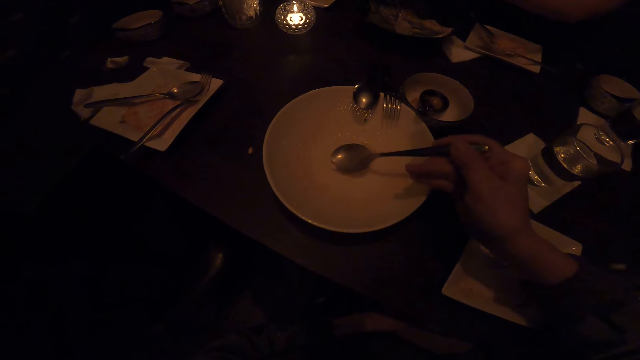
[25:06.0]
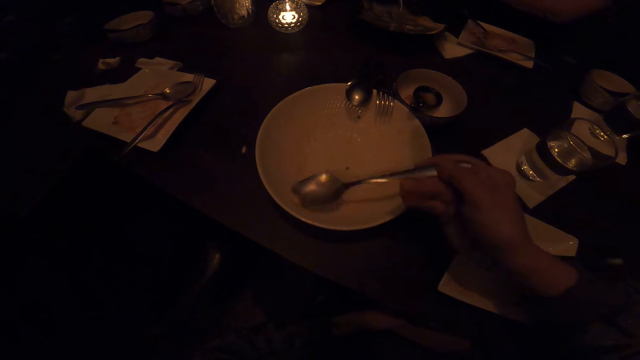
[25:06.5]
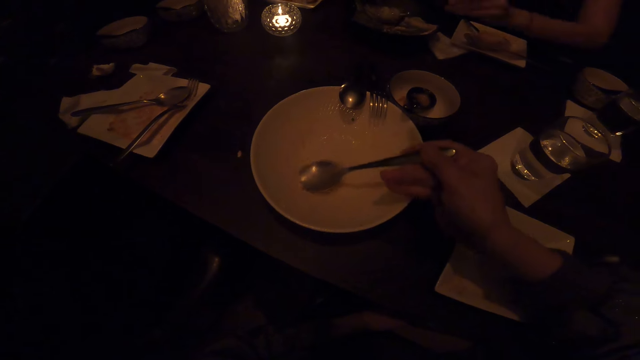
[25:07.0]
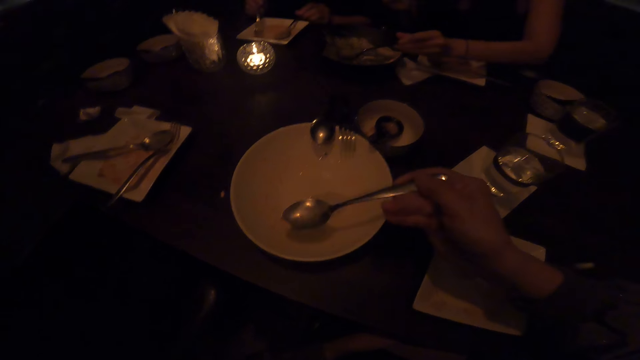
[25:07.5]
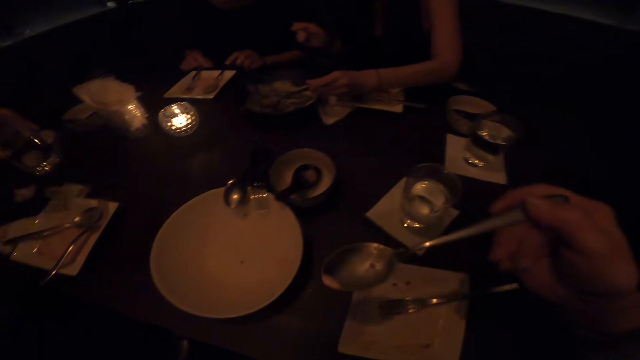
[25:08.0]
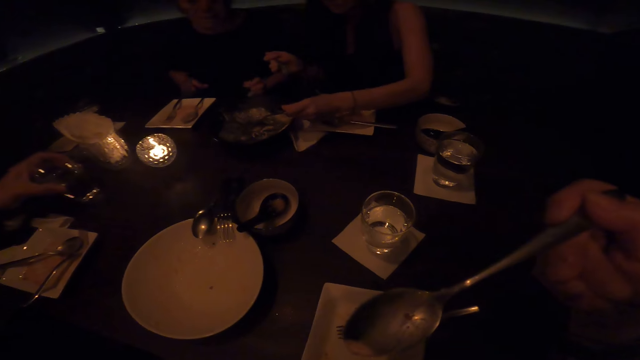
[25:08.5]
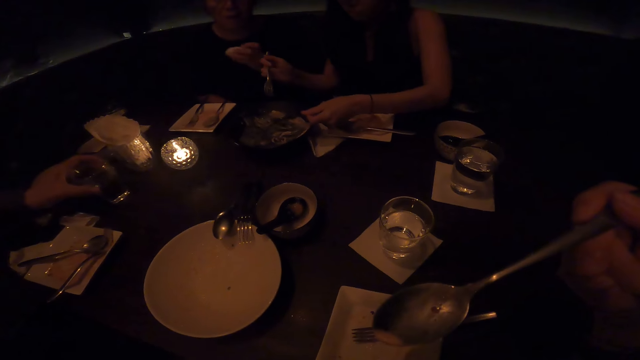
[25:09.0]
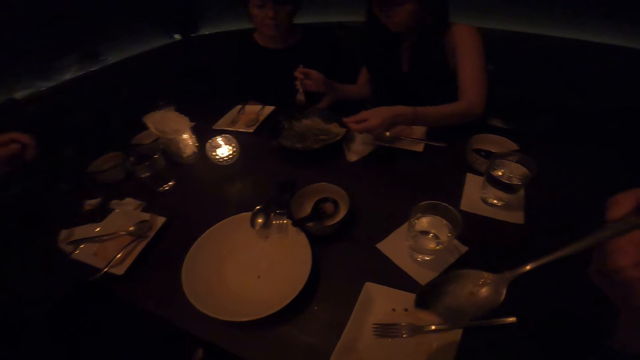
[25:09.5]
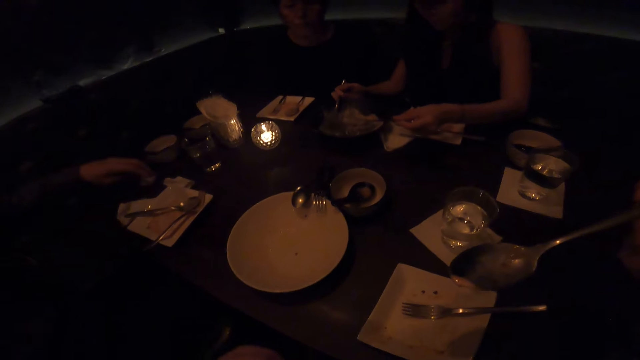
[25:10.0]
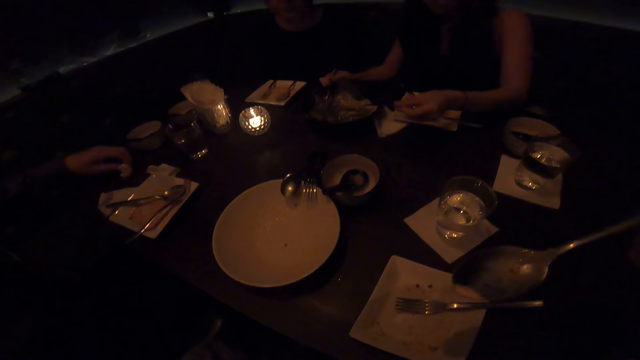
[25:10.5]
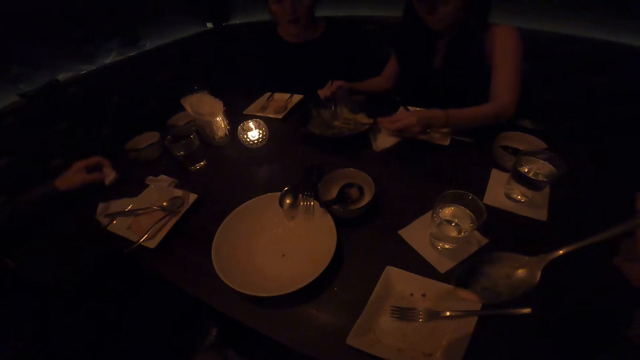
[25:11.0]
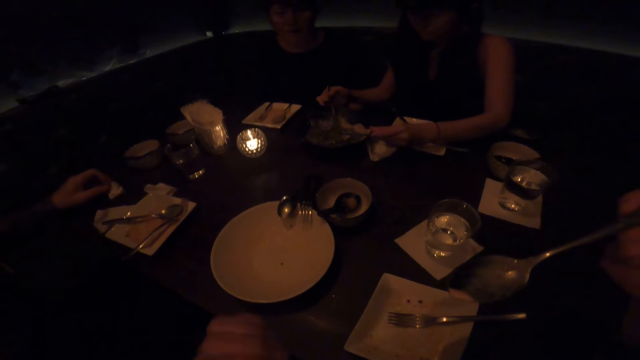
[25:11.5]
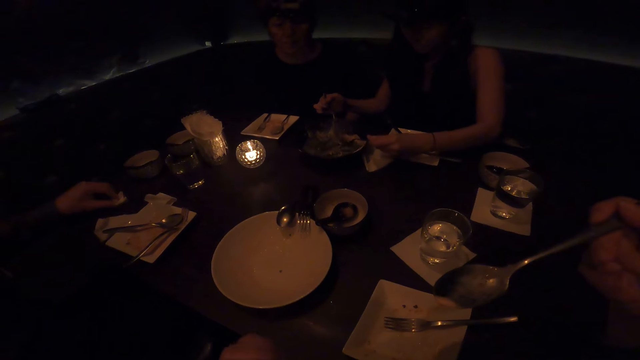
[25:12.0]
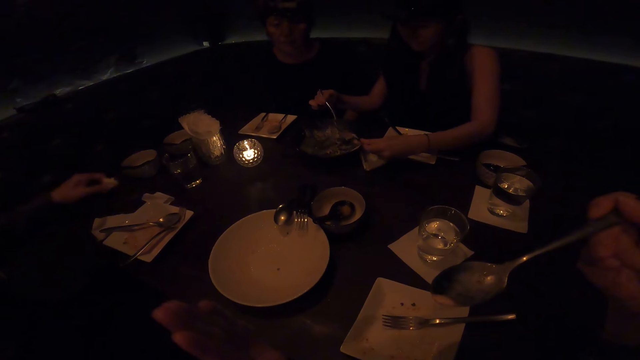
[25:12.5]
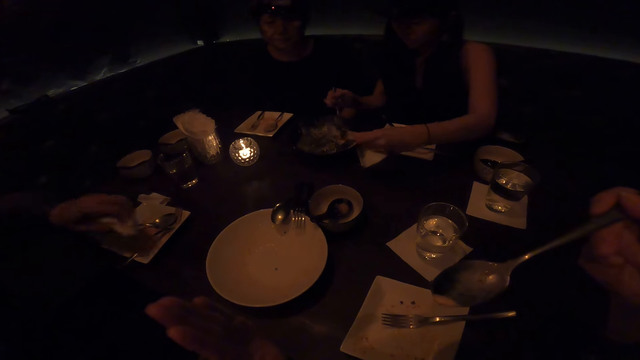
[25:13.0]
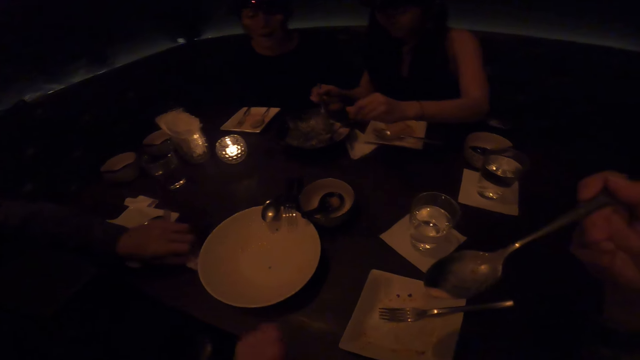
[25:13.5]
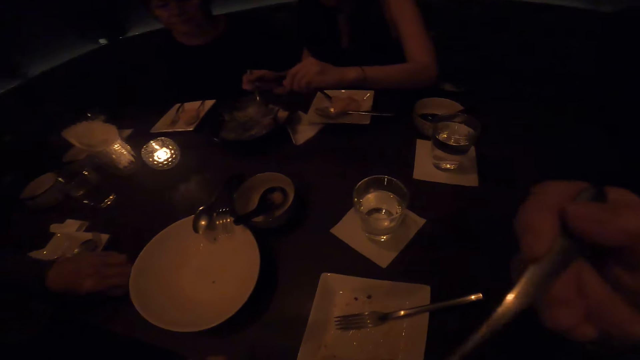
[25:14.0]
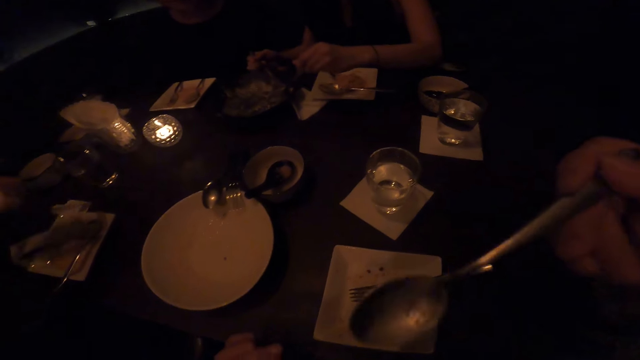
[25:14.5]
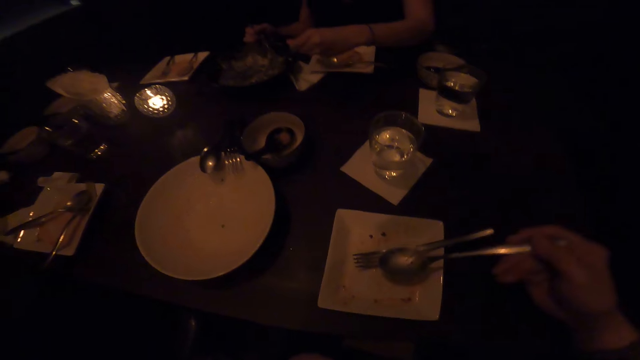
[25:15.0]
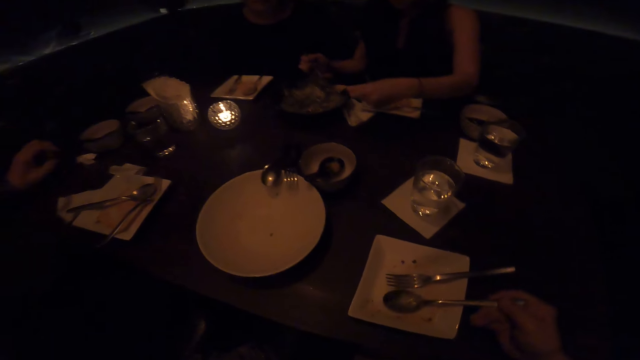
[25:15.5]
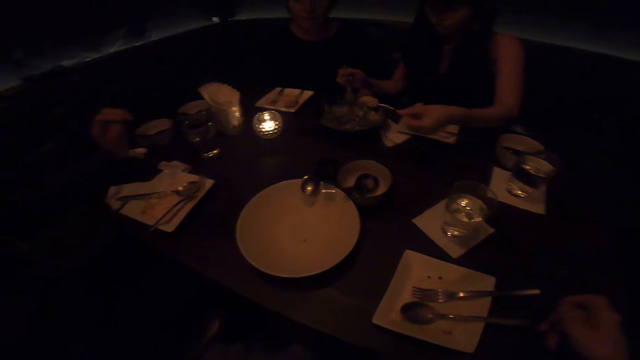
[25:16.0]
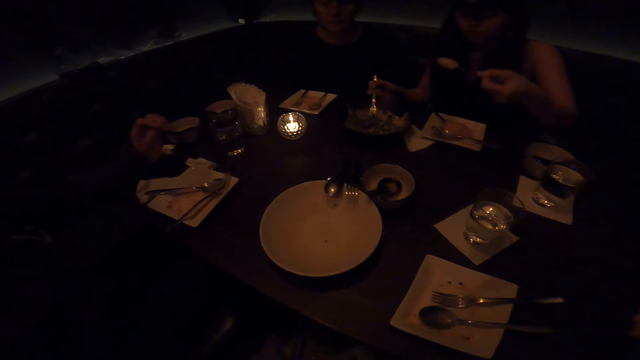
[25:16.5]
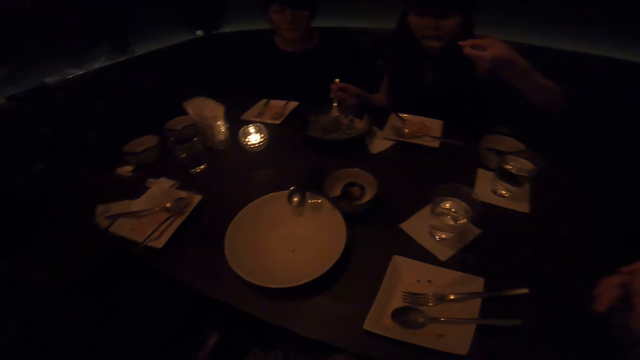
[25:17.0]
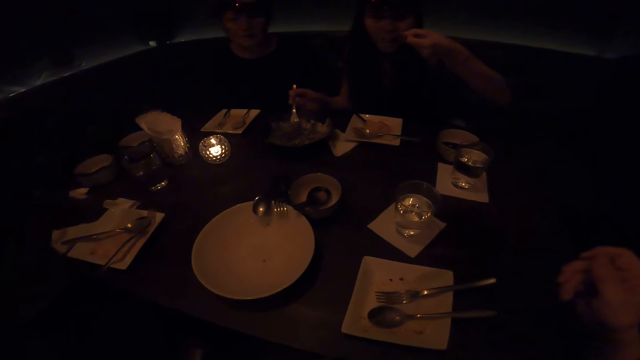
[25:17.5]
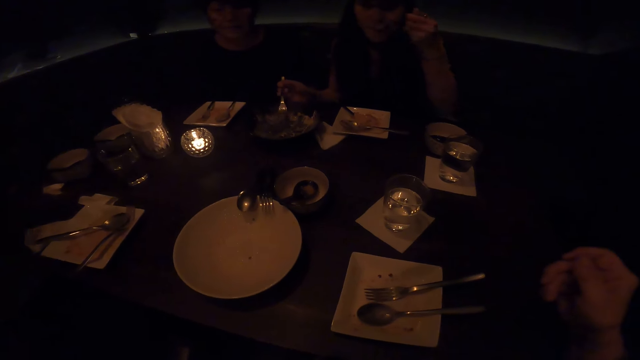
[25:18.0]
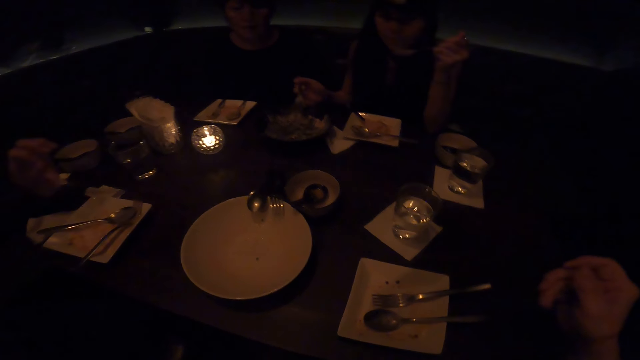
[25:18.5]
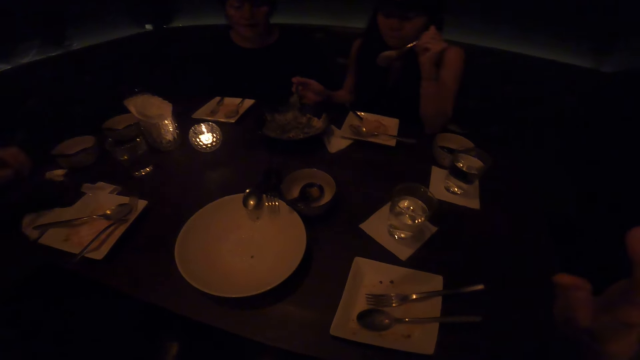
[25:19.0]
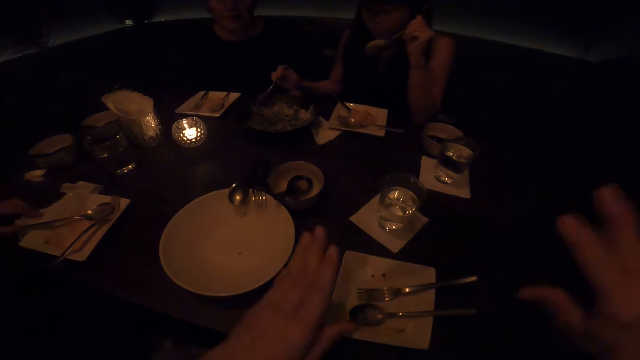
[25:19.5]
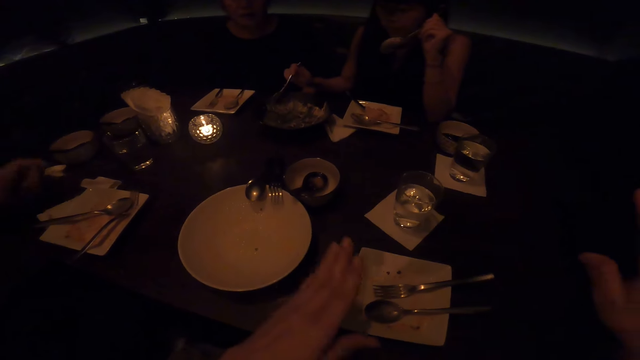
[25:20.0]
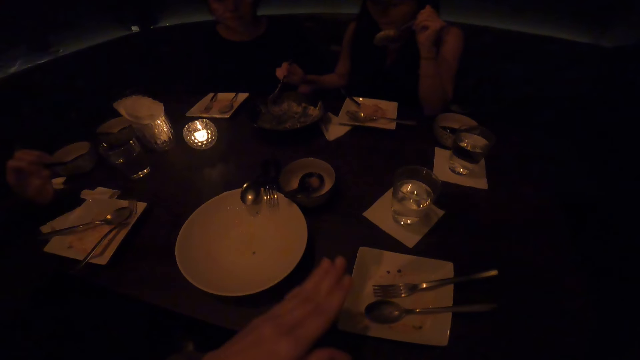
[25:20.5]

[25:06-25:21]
A man drinks water. The camera wearer puts the food in the mouth using a spoon. The man drops the glass of water on the table. The man touches the serviette. The camera wearer drops the spoon on the plate. They interacted with the friends.

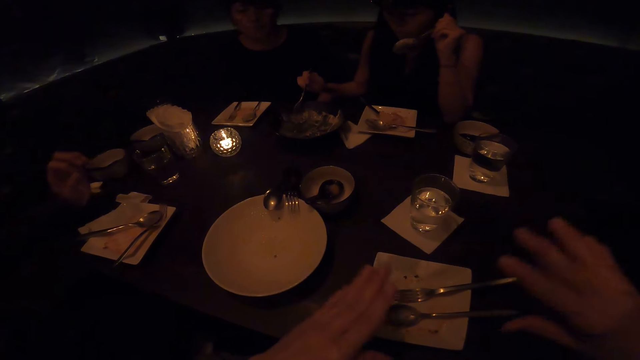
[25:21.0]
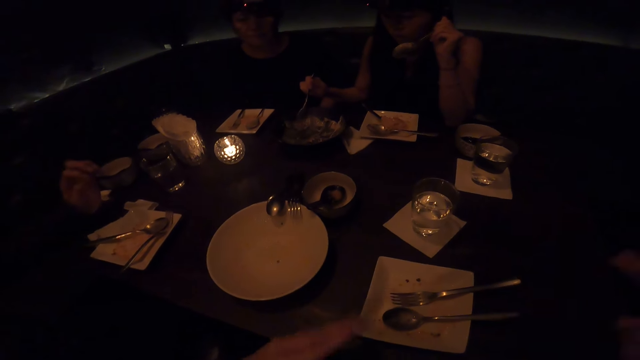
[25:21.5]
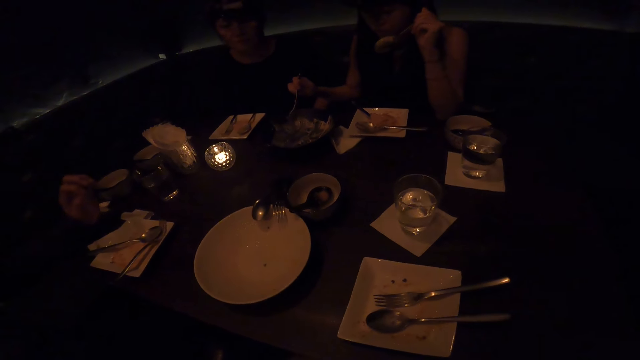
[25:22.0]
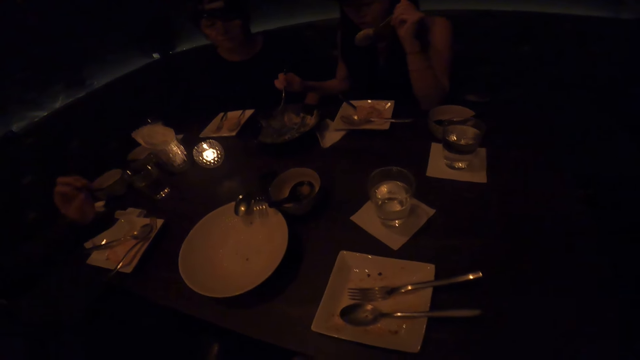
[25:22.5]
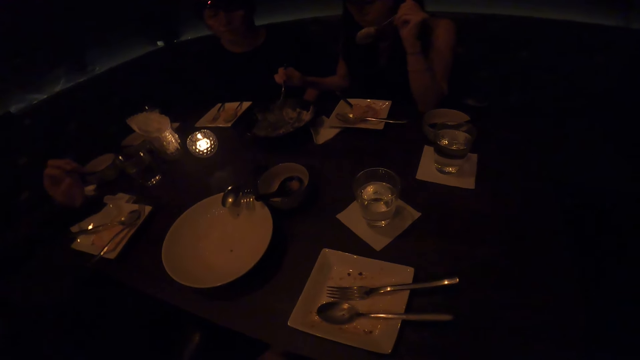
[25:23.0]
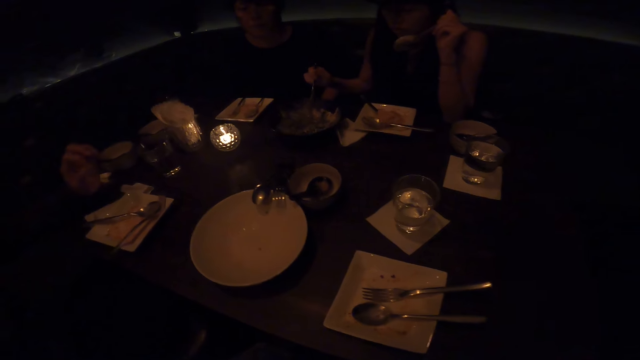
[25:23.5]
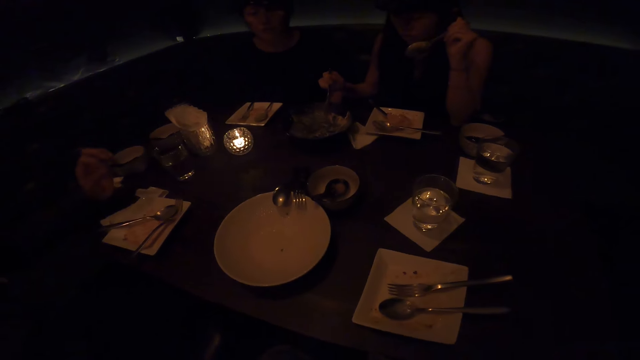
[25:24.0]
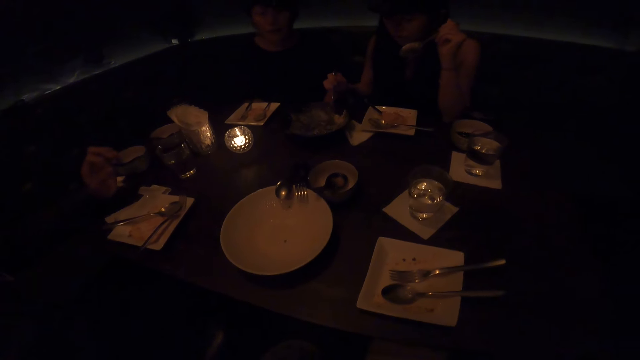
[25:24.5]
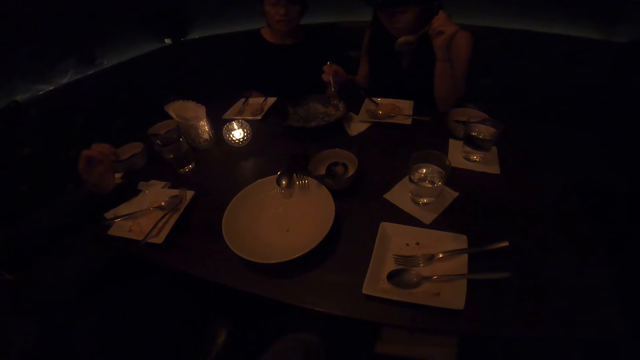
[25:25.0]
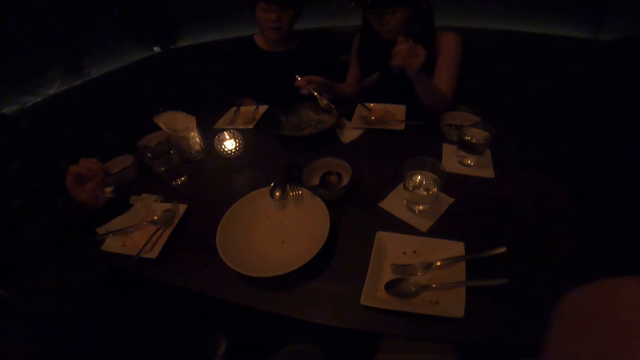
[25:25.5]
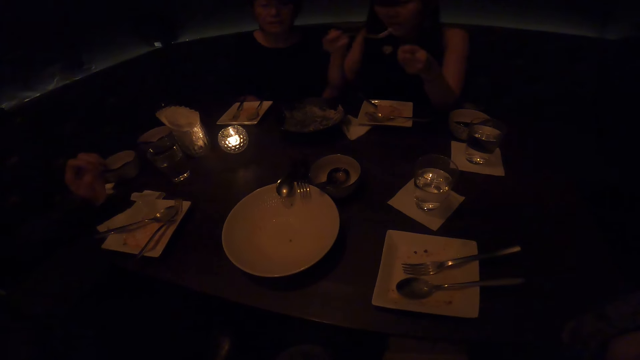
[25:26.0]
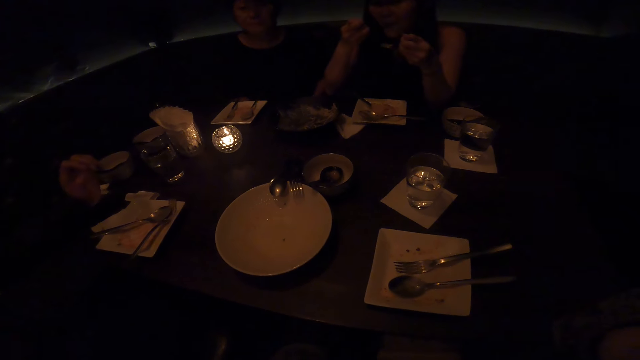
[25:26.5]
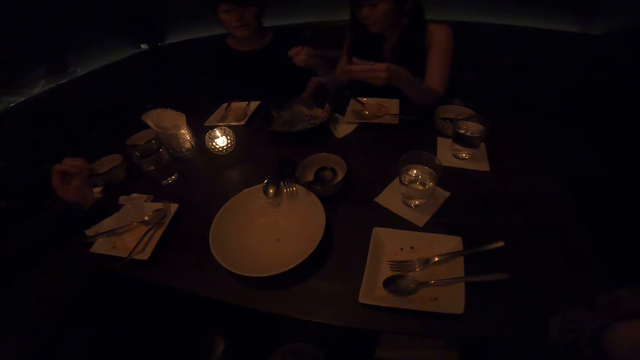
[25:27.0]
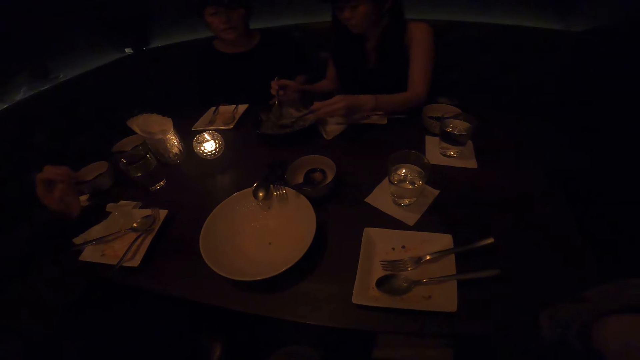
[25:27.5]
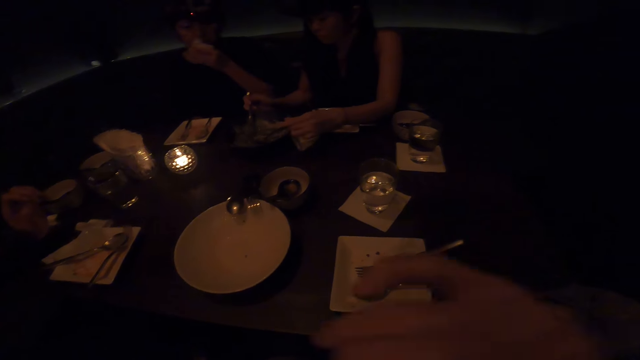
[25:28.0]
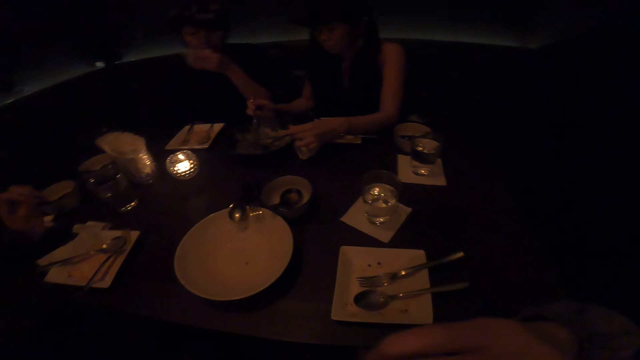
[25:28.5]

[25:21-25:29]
A lady eats food. Another lady picks the serviette.
